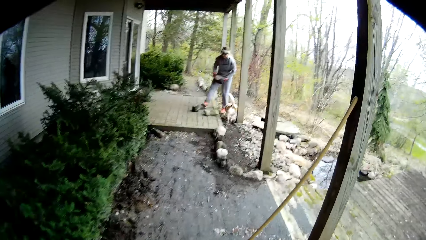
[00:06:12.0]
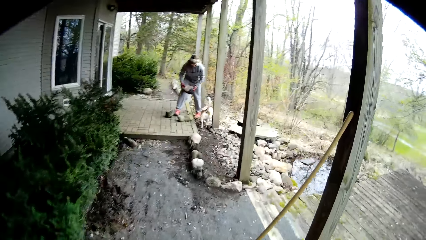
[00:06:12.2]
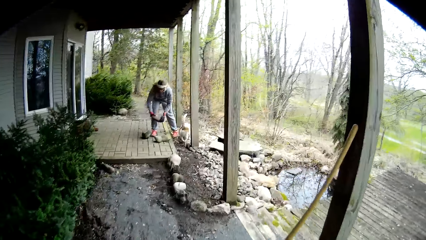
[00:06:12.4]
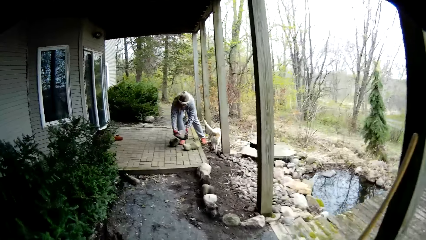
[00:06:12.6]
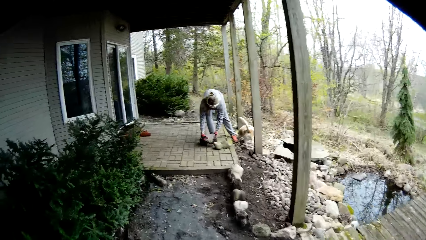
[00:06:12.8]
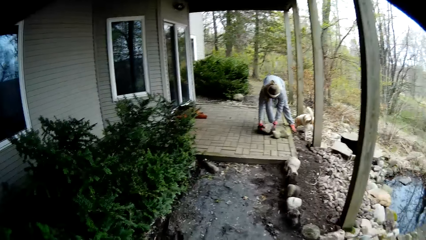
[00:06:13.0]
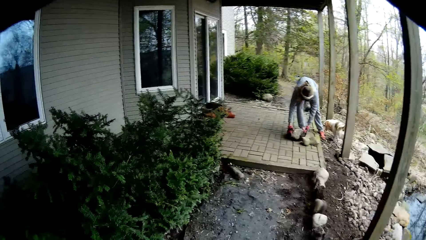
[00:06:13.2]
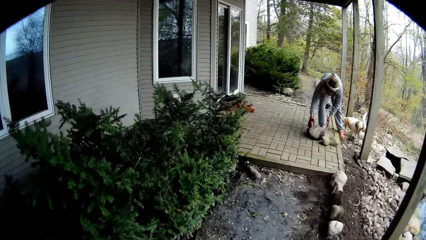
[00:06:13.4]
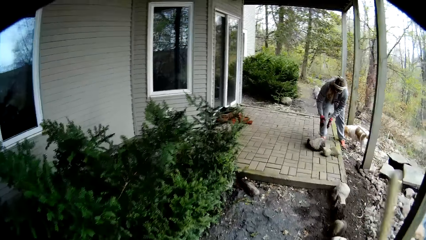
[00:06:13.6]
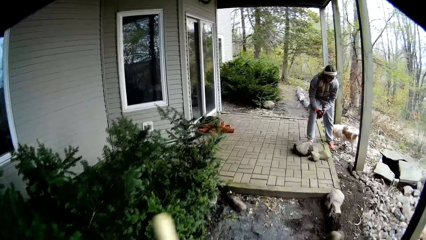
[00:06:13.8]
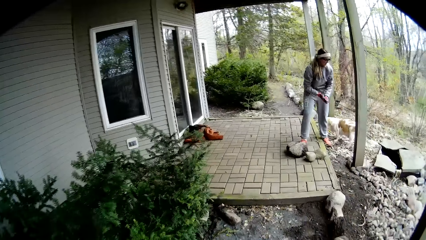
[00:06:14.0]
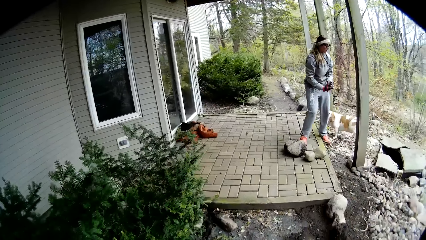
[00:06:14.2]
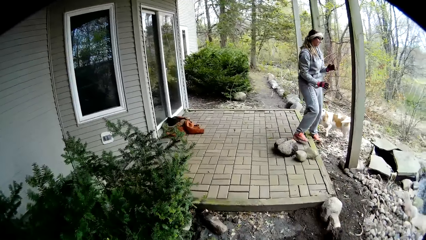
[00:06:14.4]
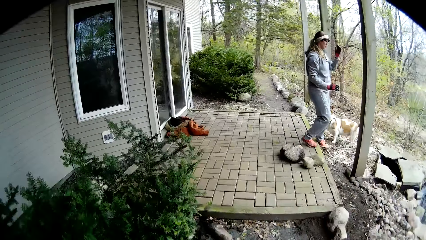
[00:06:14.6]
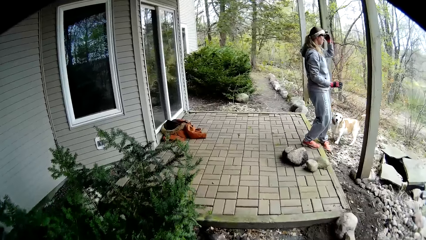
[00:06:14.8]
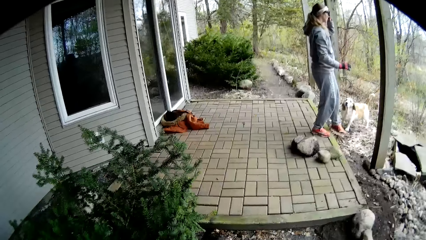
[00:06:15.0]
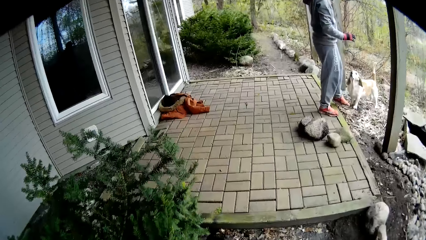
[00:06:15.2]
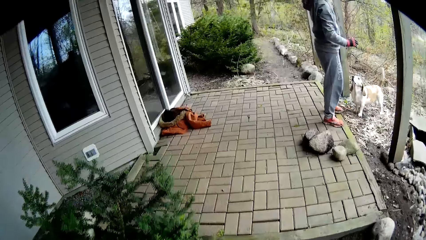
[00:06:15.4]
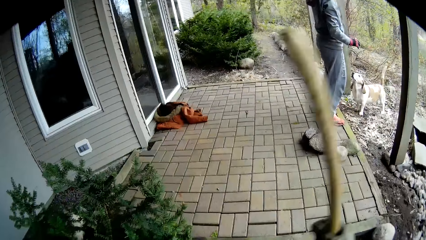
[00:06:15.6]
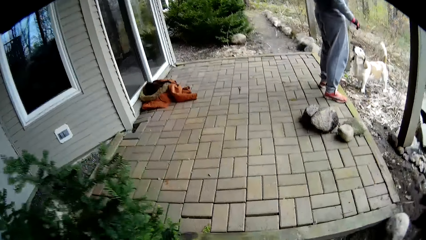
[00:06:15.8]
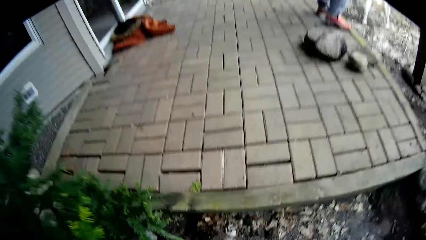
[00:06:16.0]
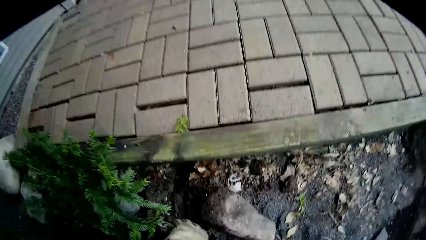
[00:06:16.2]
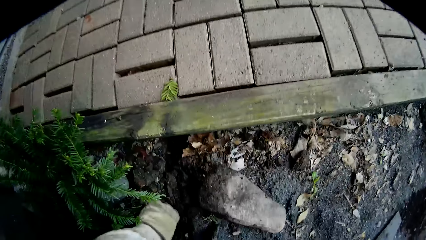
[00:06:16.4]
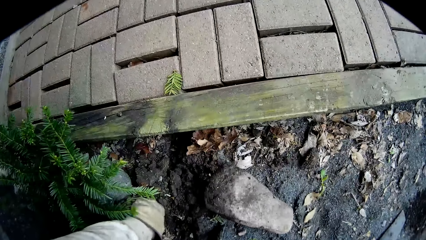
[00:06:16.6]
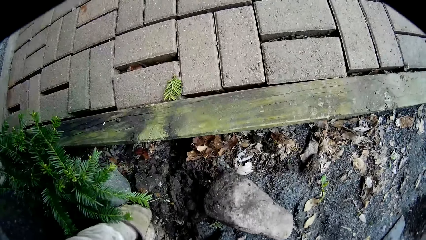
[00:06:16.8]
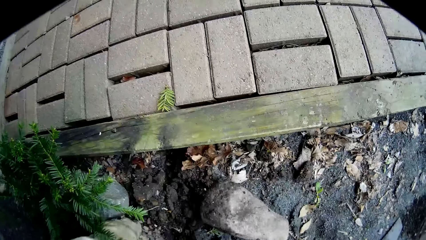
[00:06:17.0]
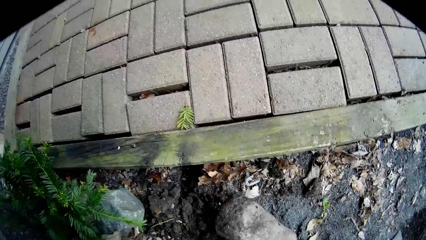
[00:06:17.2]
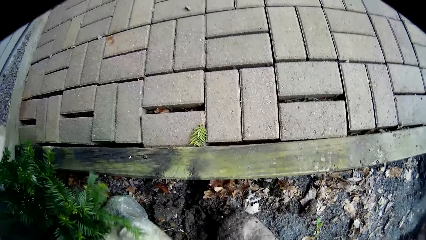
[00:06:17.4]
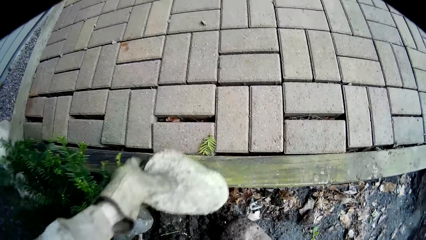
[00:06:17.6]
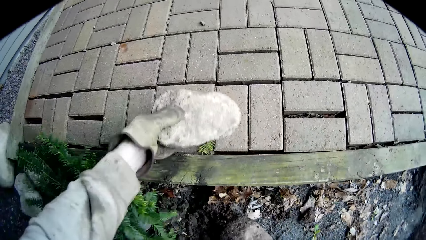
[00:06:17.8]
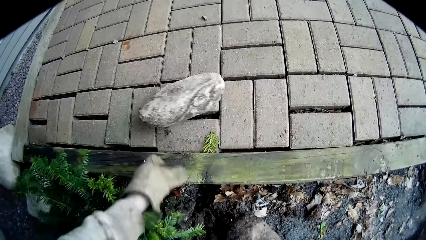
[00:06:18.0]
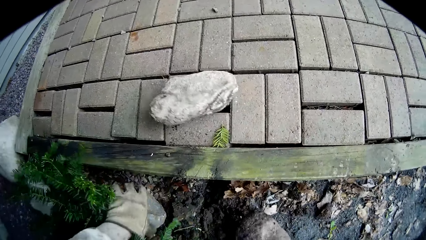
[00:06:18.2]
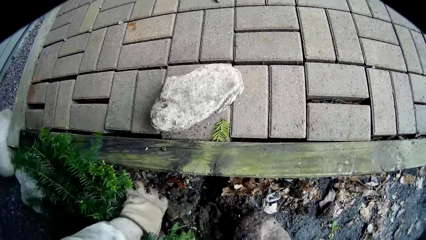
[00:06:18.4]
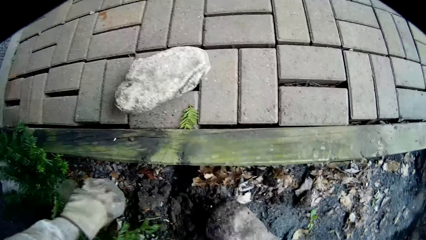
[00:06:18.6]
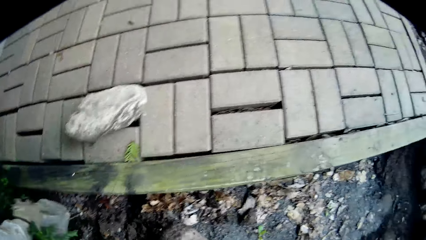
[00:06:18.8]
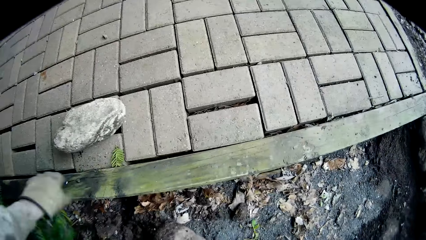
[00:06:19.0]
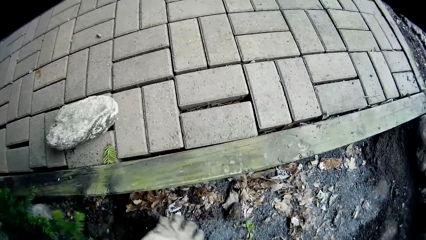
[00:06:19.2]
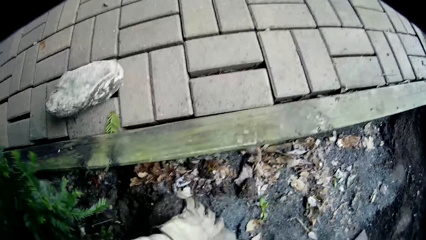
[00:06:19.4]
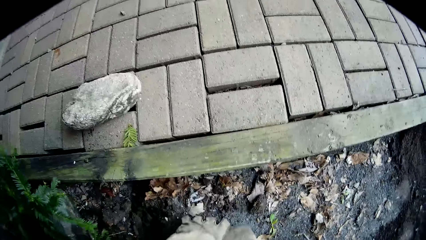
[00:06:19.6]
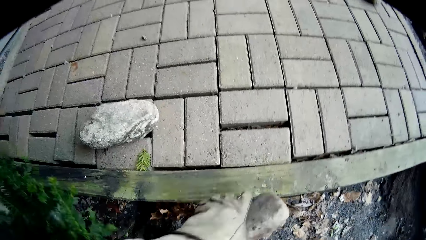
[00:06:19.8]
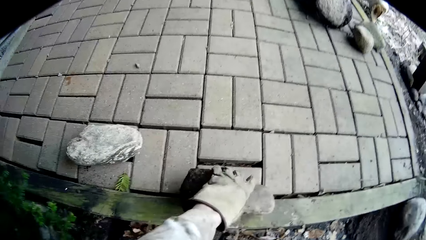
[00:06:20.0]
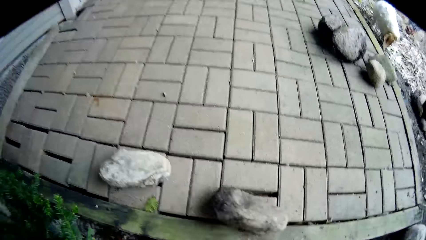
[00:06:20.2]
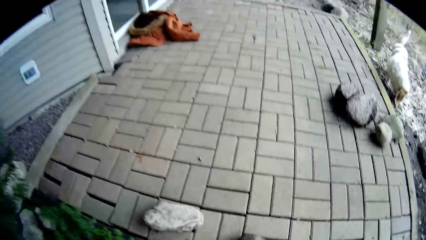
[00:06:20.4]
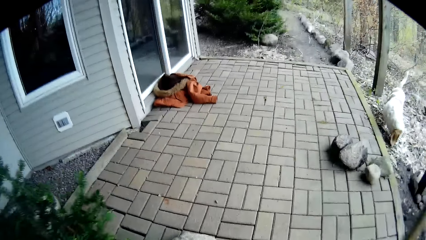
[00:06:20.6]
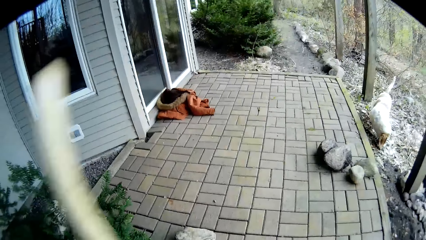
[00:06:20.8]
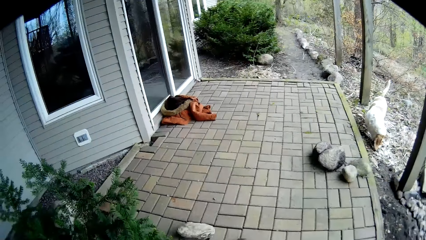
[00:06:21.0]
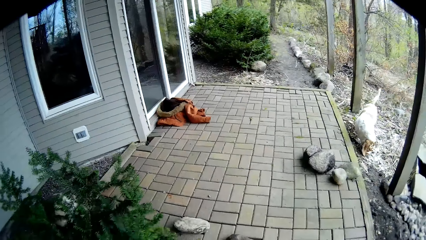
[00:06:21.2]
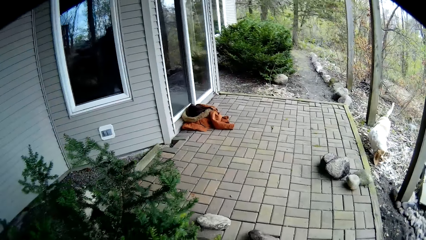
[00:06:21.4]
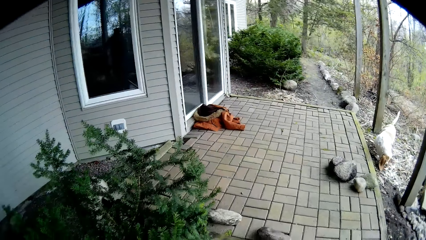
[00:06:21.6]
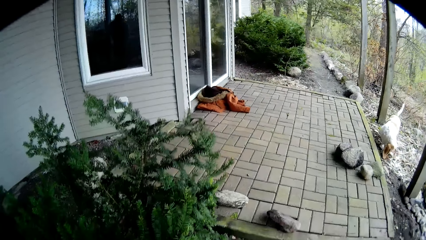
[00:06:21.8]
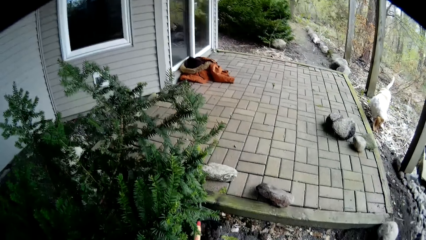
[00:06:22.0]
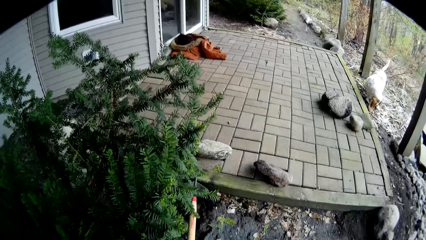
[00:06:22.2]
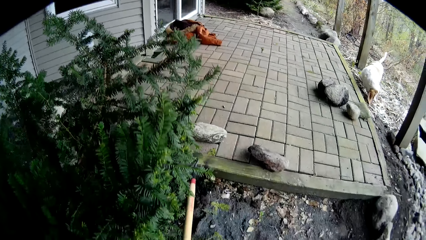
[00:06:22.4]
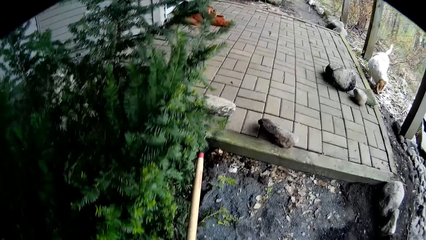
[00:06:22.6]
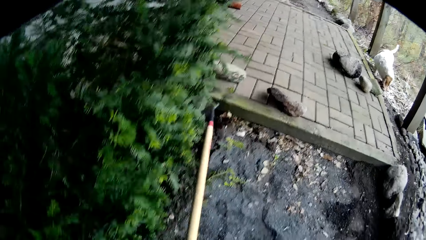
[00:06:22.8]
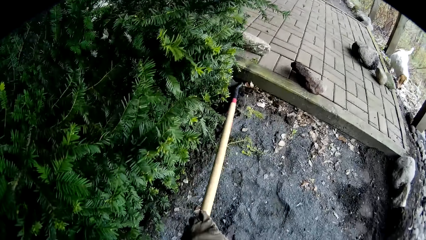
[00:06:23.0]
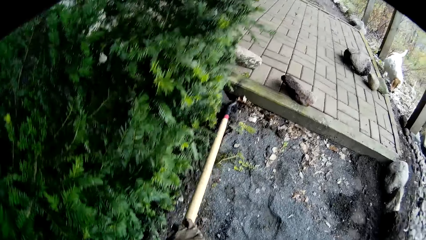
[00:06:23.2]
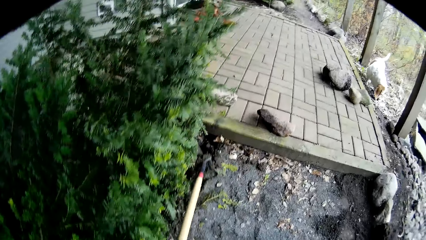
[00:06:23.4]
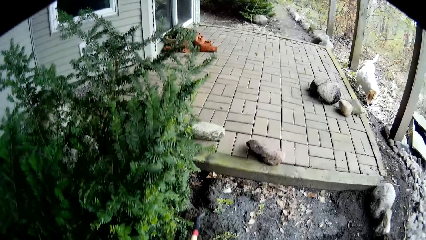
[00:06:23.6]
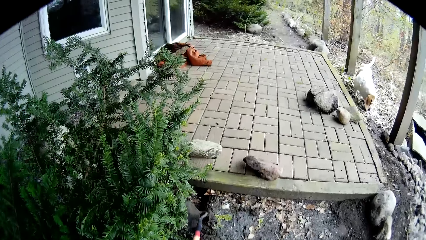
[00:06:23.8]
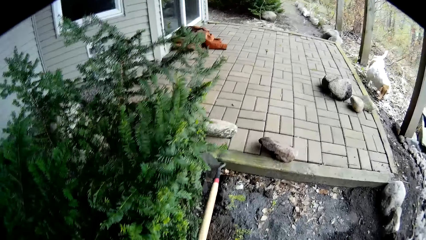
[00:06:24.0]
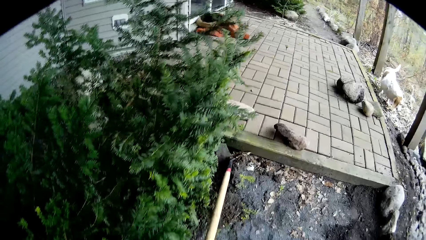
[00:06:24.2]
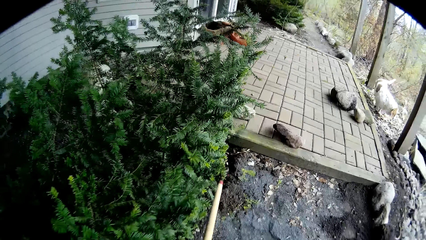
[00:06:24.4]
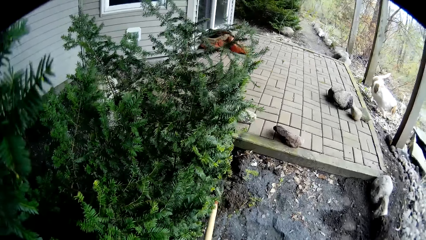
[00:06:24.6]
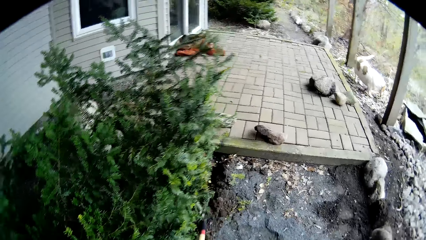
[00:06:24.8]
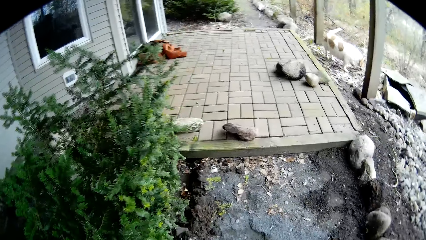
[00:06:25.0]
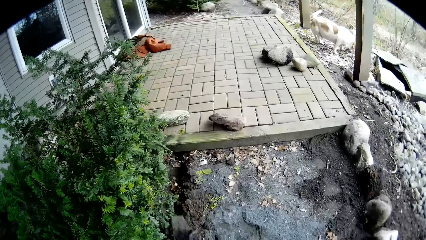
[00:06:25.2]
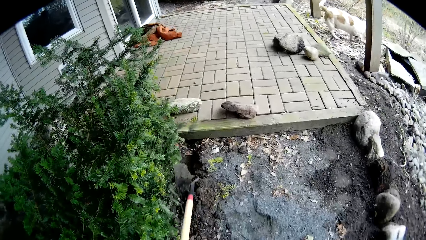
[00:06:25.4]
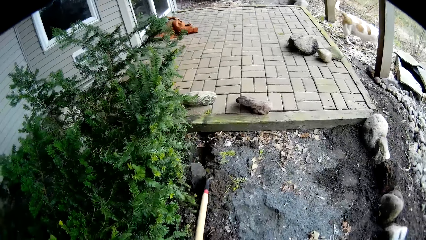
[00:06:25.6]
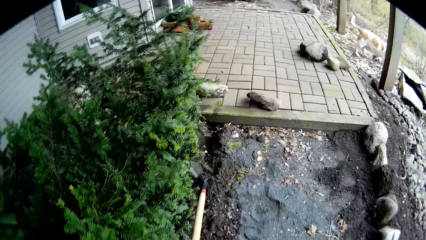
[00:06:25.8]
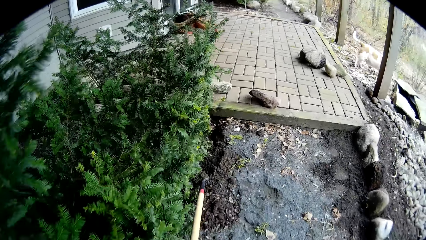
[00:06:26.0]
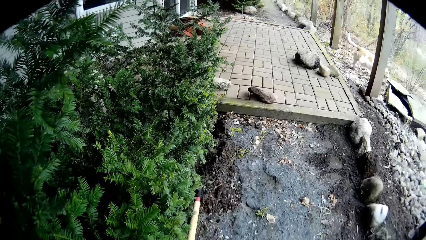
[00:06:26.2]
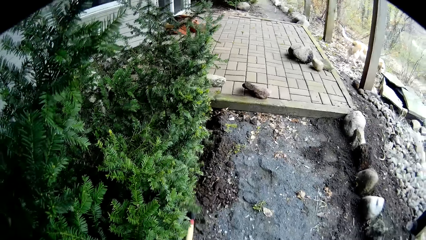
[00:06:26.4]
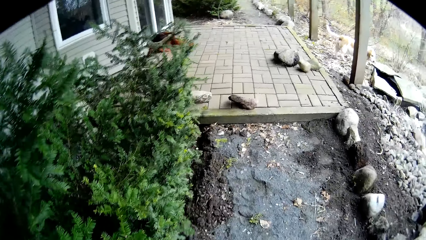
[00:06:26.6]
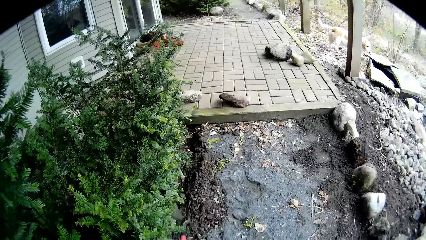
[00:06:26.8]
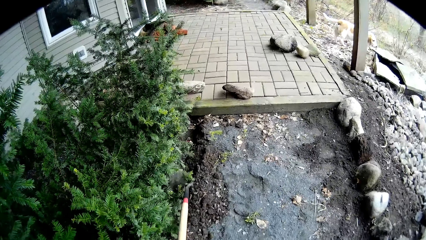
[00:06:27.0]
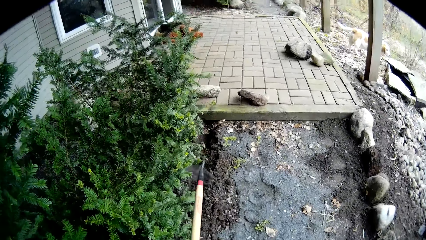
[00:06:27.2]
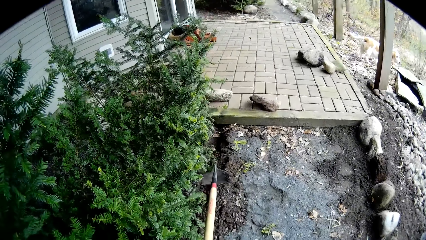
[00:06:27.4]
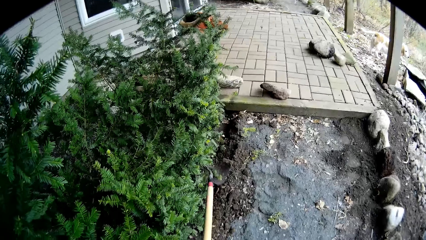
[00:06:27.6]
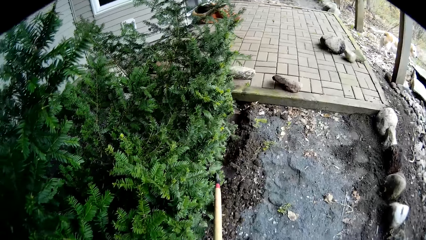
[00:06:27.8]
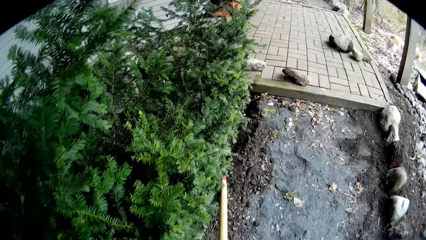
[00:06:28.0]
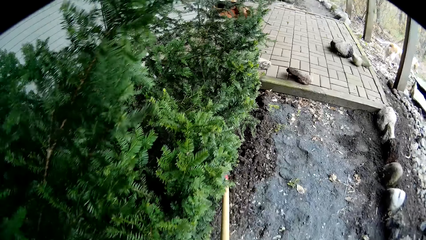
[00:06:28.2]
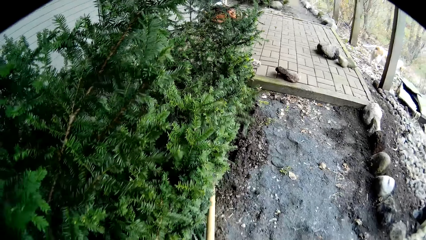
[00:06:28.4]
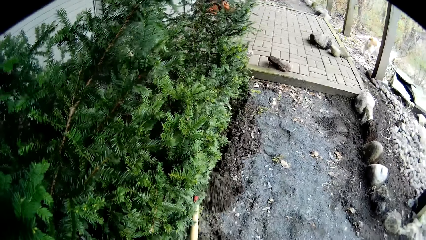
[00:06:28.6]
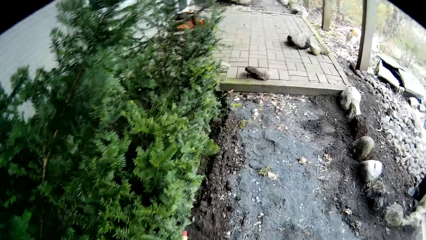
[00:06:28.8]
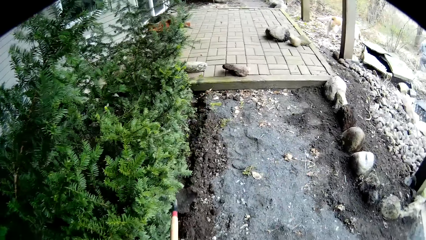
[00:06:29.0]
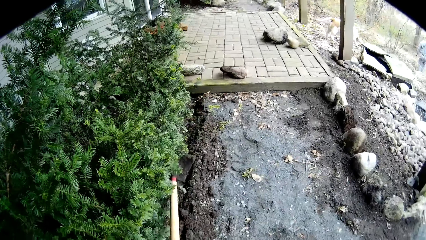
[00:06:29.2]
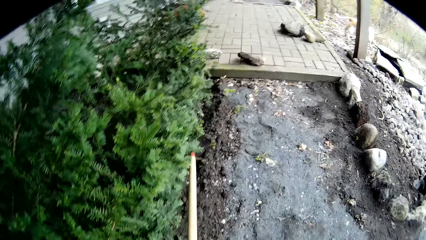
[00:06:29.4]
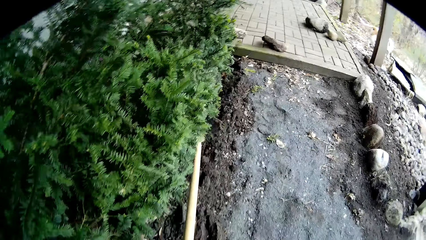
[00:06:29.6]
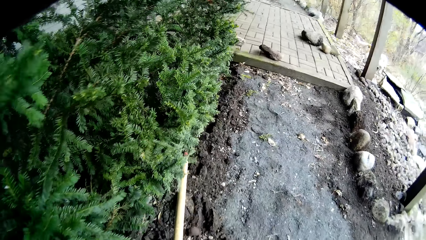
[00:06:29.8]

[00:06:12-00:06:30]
A woman places a rock on the veranda floor with both hands. The camera wearer picks up a shovel or spade. He picks up a rock from the ground with his left hand. He bends down. He places the rock on the veranda floor with his left hand. He pushes some leaves with his left hand. He picks up a rock from the ground with his left hand and places the rock on the veranda floor with his left hand. He stands up. He tills the ground with the spade in both hands.
